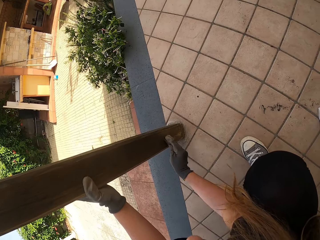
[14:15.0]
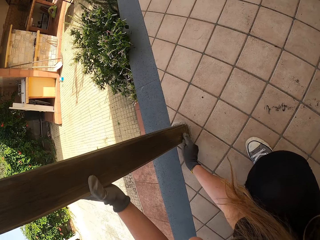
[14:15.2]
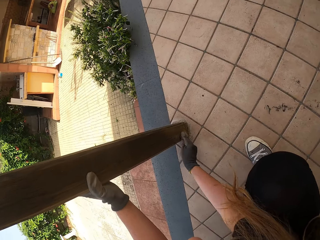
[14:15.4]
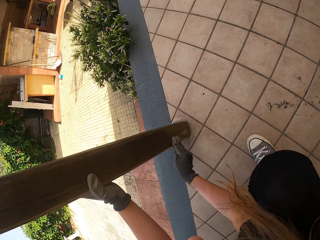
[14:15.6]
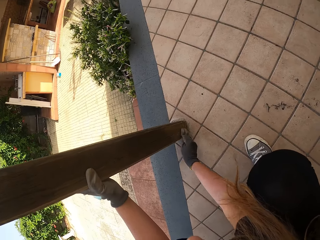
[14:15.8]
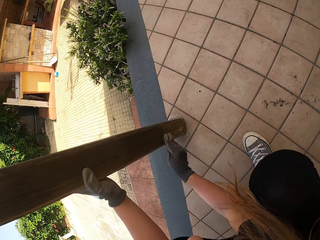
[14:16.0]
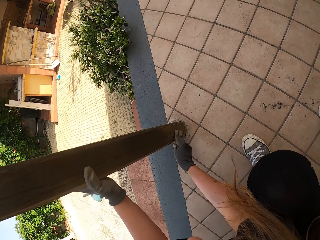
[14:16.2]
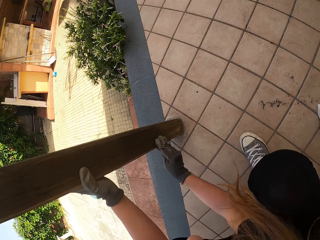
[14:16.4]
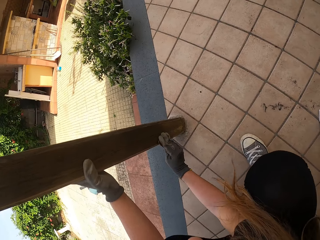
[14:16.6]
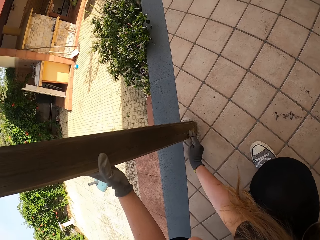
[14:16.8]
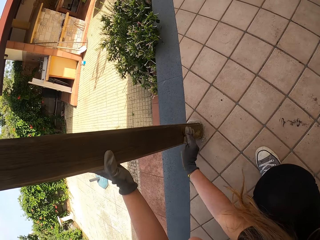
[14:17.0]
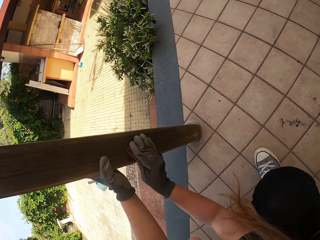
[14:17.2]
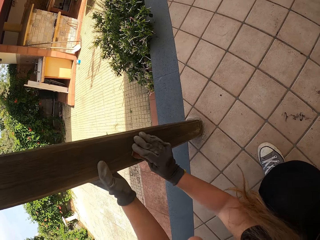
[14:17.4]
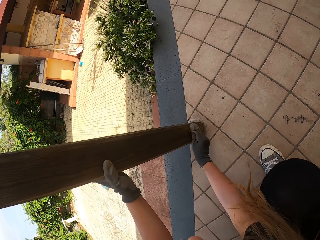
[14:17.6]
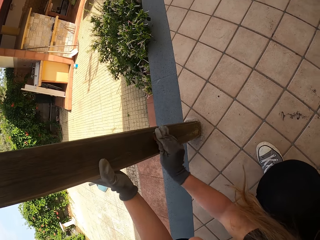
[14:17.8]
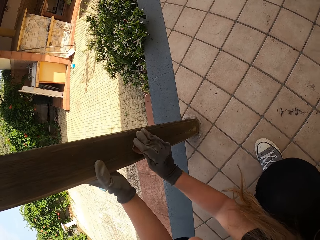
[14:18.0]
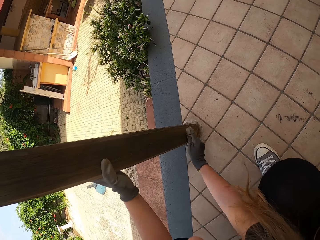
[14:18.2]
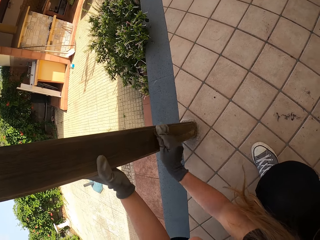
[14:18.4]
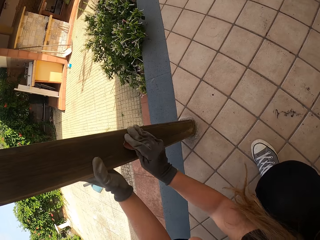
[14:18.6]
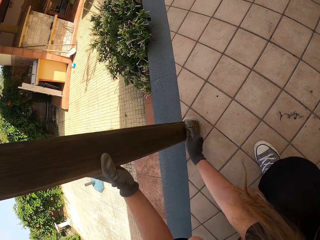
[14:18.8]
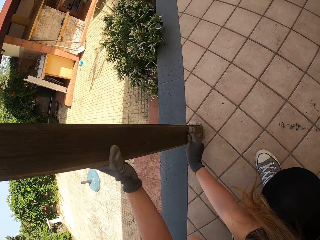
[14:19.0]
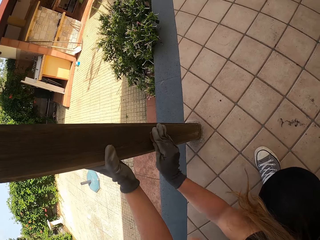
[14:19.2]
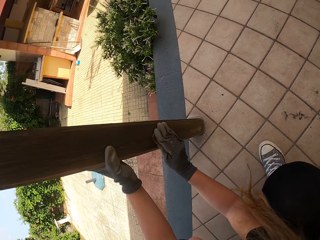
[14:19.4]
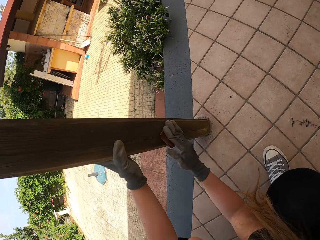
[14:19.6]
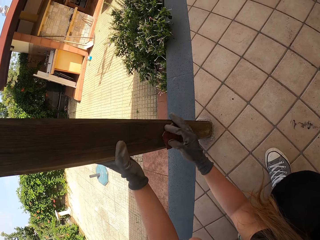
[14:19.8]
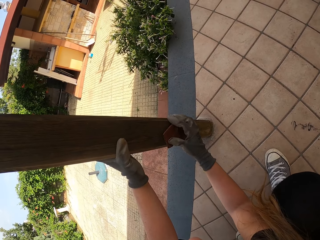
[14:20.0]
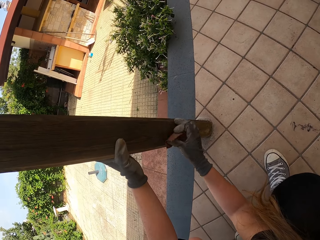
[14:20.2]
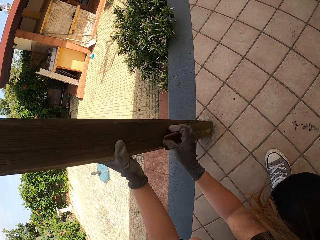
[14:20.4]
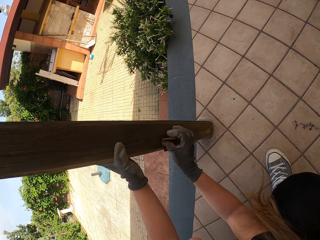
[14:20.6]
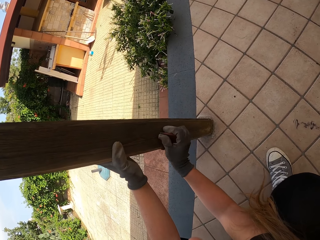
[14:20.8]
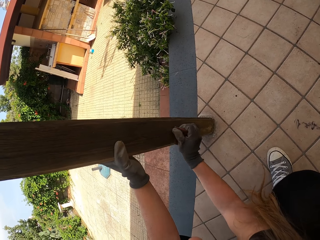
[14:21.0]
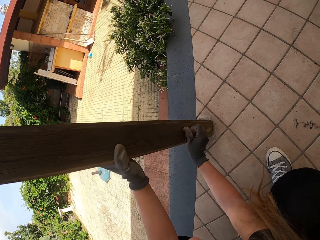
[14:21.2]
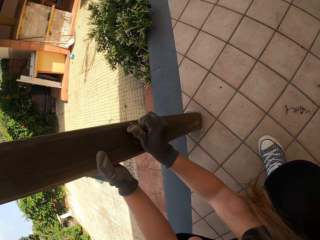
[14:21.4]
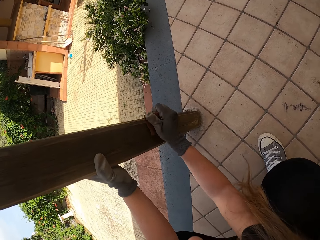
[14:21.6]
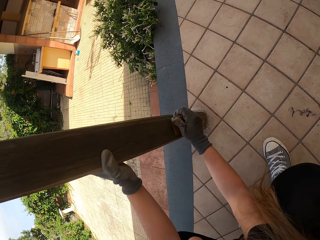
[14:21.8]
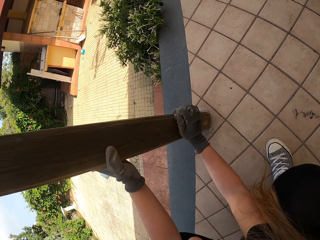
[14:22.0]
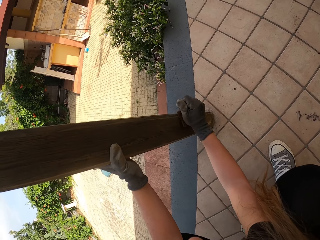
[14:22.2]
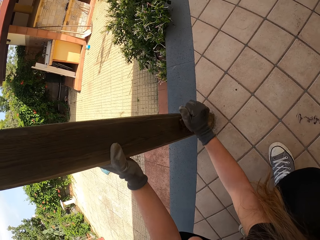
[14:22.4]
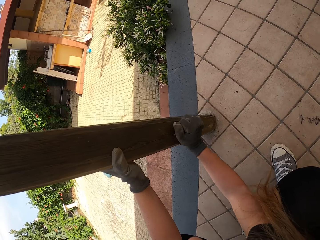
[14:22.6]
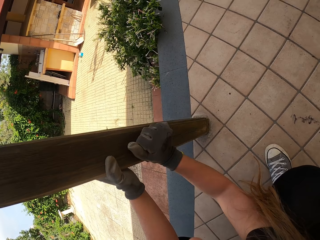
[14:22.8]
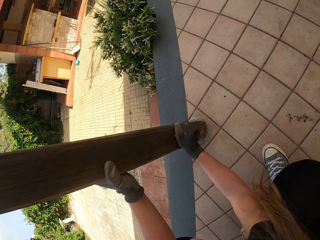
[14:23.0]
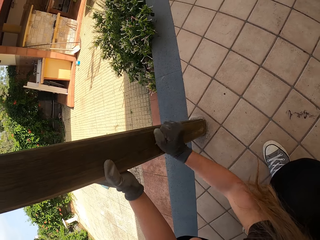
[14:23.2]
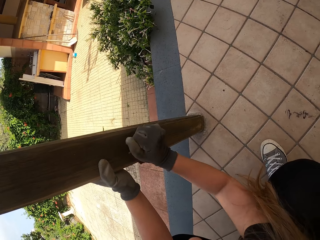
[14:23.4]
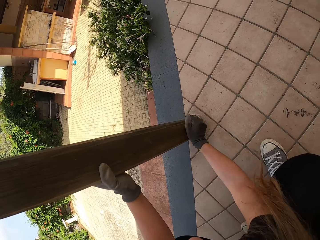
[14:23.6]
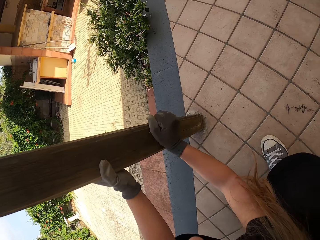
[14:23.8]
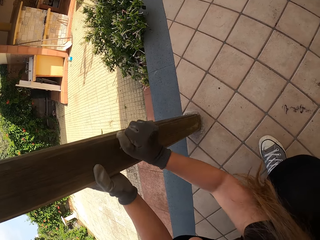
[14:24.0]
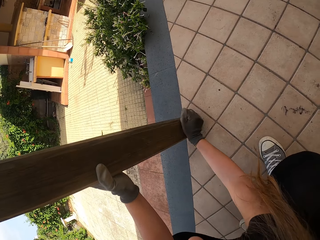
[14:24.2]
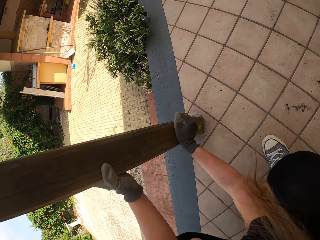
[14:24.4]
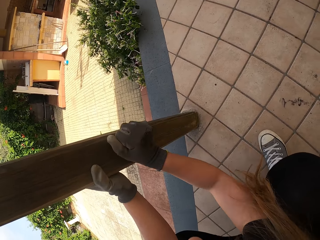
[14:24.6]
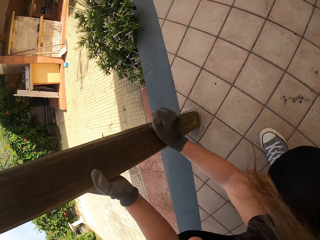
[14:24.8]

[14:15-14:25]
The camera wearer stops scrubbing the wood. They adjust the handling of the sandpaper and scrub the wood.

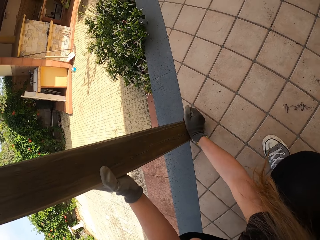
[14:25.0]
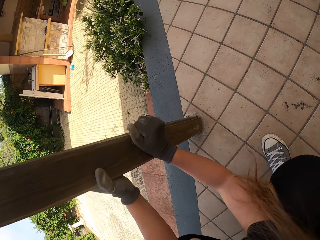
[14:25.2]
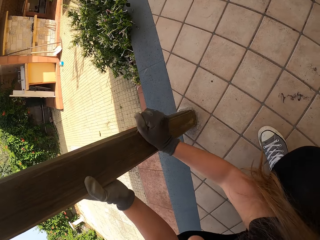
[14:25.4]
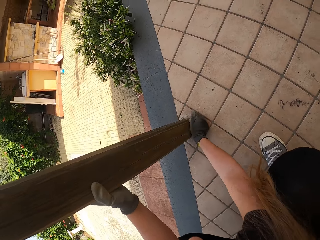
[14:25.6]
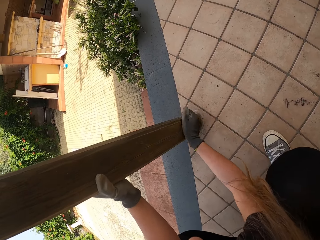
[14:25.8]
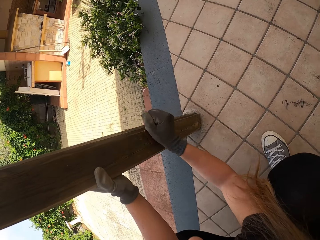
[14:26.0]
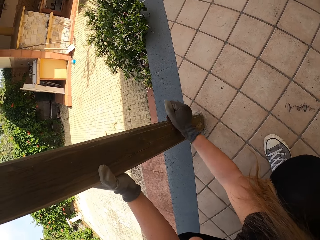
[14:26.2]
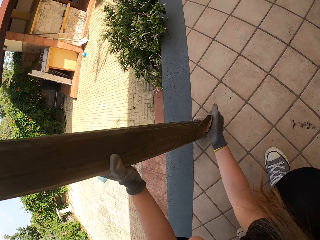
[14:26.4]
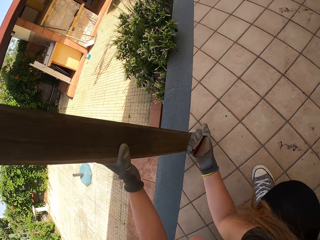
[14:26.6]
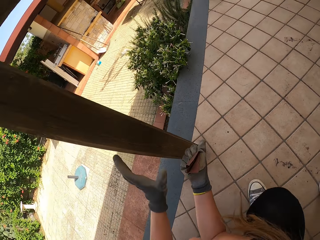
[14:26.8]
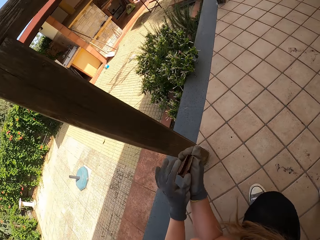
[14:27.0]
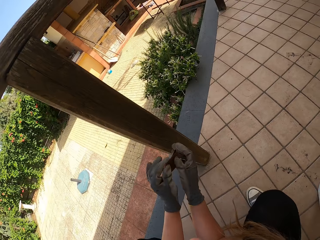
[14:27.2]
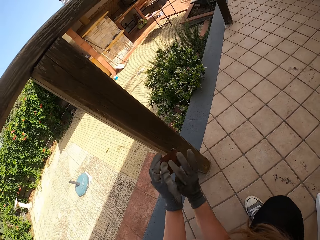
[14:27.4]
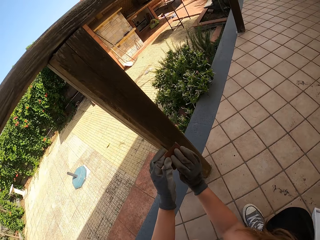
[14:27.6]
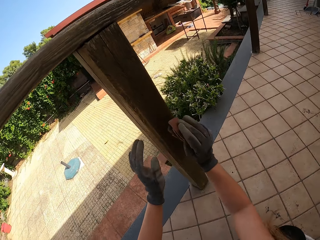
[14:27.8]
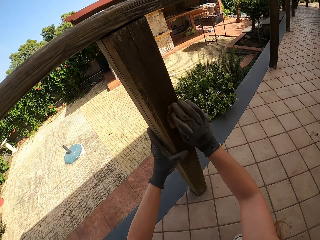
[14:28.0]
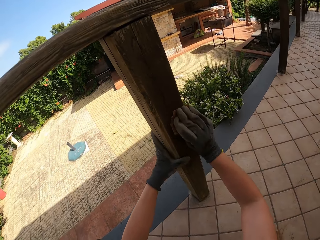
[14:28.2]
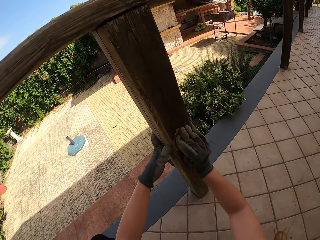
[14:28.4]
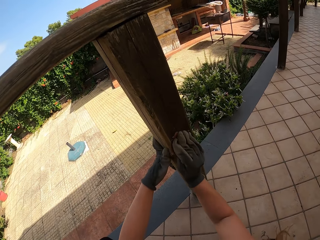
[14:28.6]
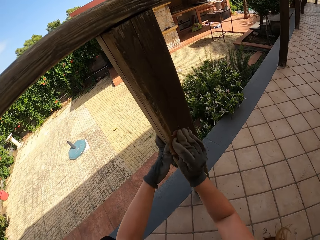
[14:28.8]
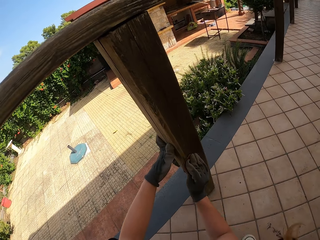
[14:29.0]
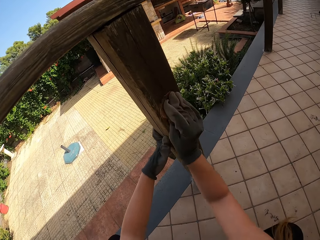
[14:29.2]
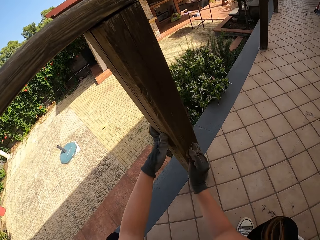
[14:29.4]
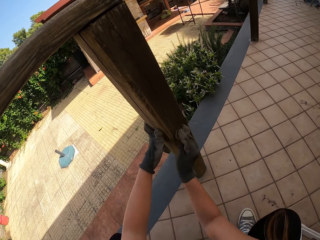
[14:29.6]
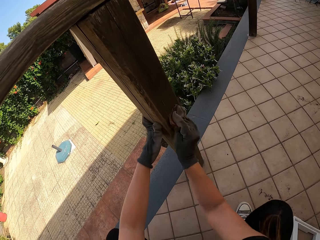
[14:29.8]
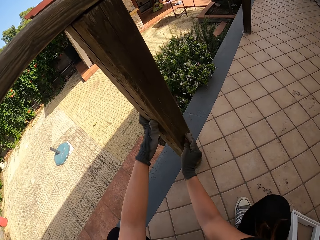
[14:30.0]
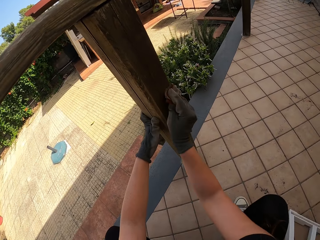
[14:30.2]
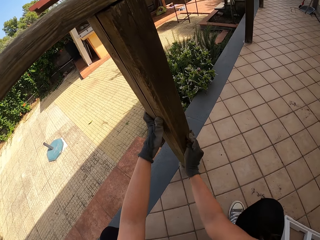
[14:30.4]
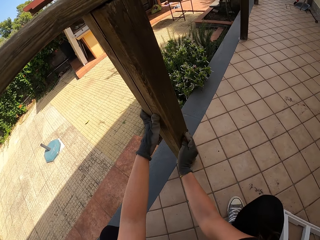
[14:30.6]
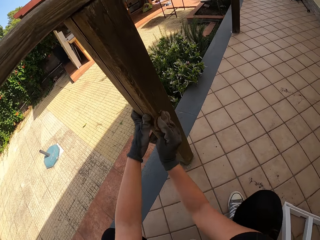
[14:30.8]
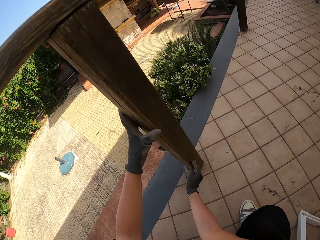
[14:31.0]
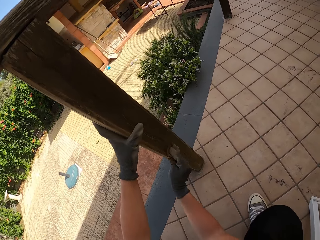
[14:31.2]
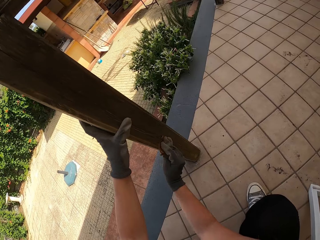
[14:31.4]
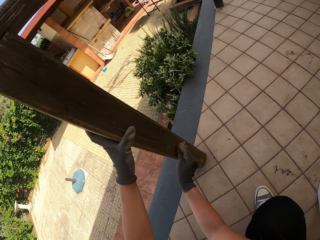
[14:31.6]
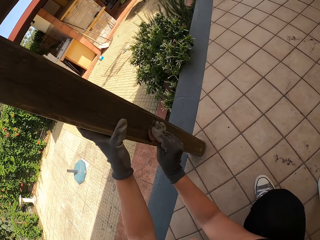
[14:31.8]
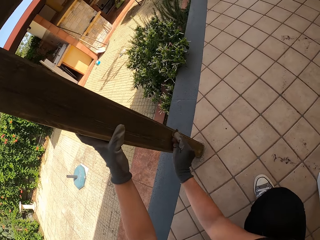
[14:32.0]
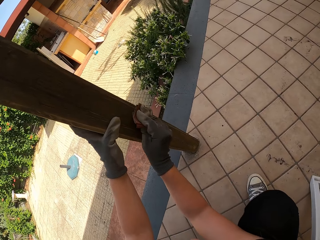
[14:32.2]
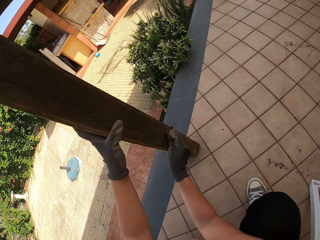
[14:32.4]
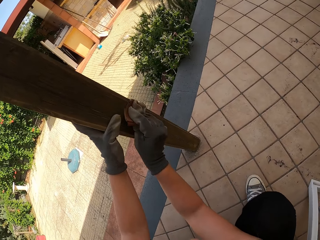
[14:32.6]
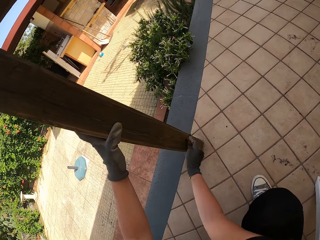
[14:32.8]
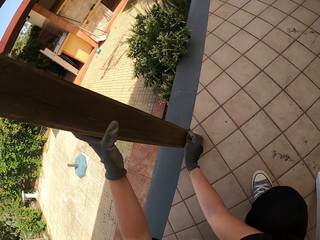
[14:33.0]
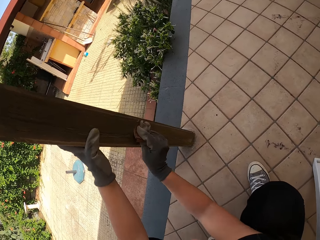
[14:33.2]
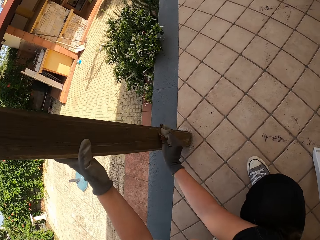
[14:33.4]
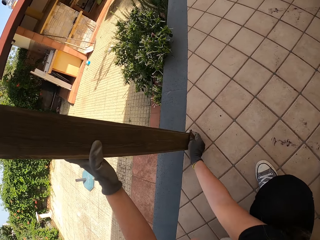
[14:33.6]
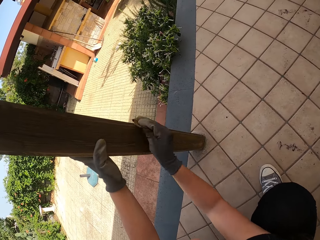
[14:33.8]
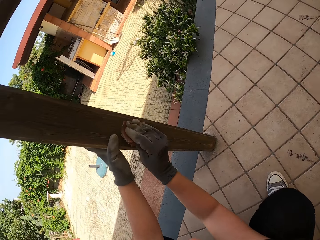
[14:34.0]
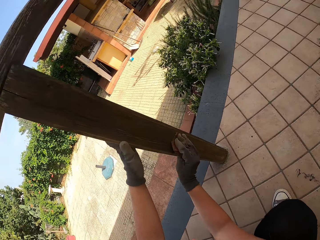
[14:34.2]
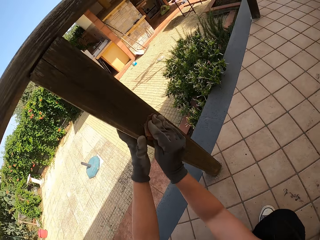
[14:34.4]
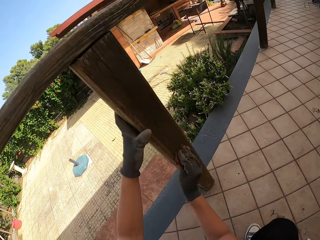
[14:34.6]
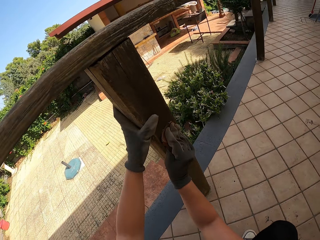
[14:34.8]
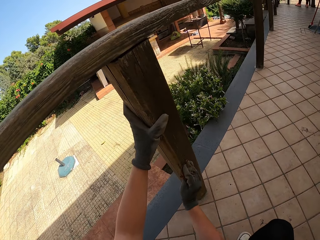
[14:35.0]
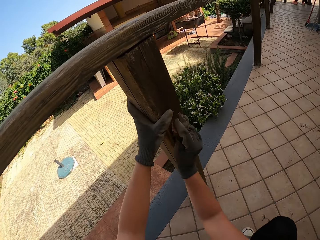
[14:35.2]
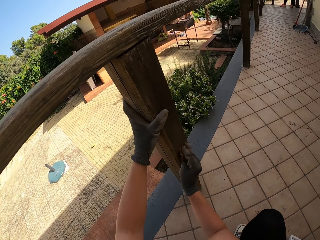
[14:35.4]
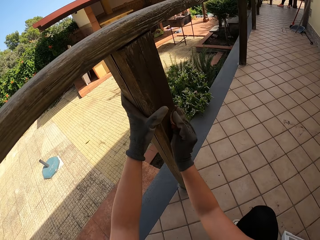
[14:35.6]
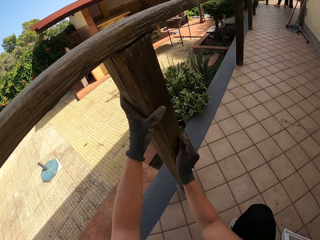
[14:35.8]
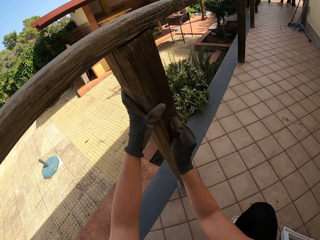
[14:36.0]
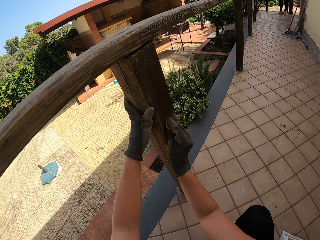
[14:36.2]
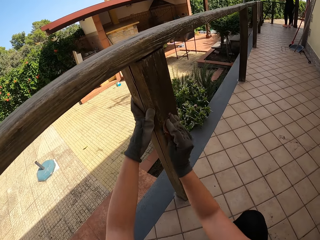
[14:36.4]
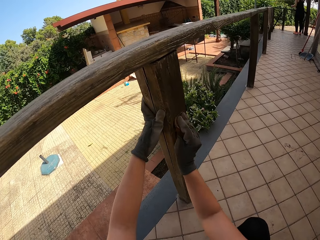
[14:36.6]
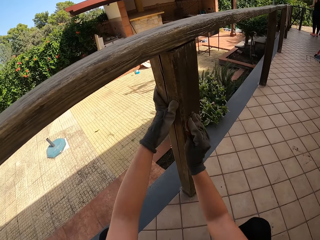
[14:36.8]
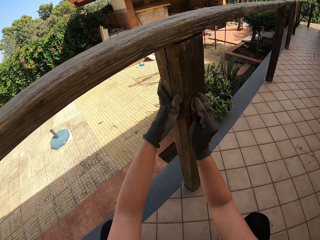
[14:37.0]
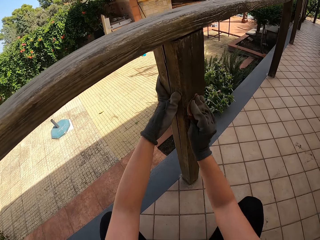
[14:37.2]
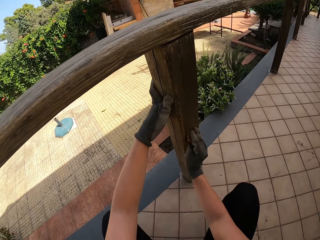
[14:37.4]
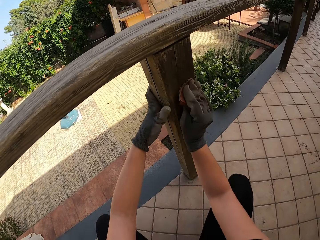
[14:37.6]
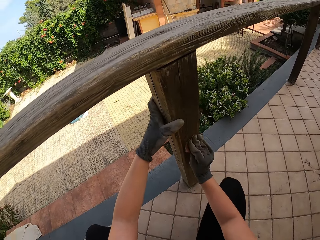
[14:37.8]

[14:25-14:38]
The camera wearer stops scrubbing the balcony. He changes the position of the sandpaper. He holds the balcony with his left hand. He scrubs the balcony with the sandpaper with his right hand.
